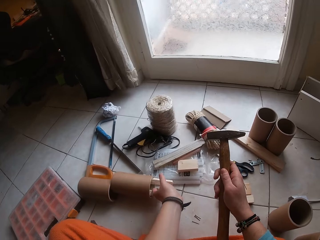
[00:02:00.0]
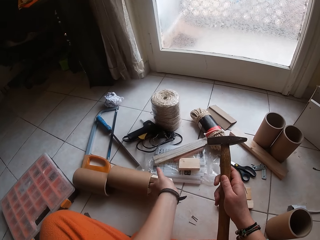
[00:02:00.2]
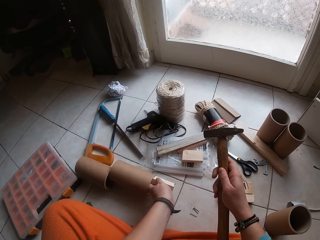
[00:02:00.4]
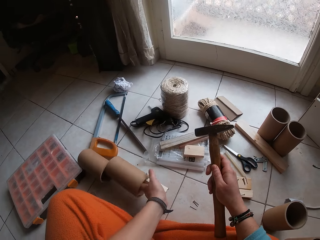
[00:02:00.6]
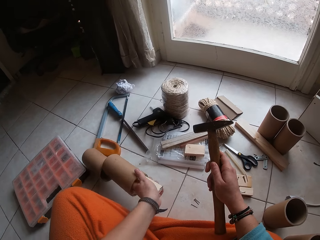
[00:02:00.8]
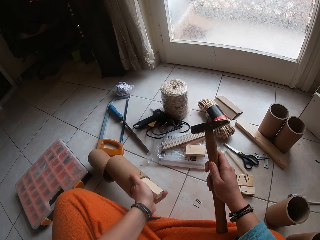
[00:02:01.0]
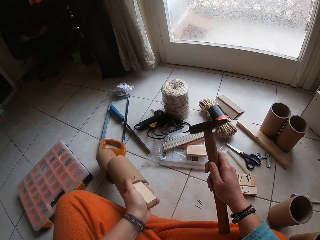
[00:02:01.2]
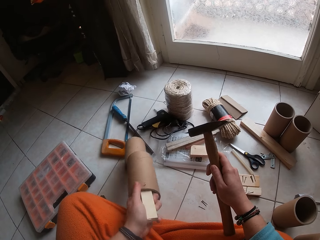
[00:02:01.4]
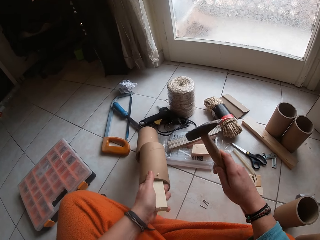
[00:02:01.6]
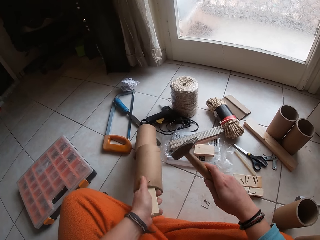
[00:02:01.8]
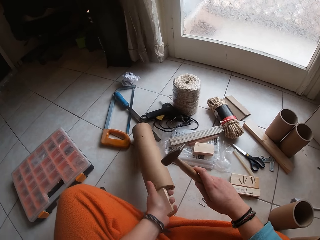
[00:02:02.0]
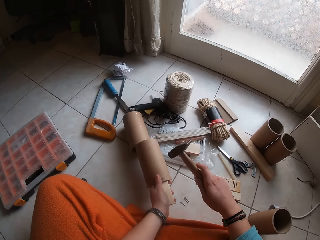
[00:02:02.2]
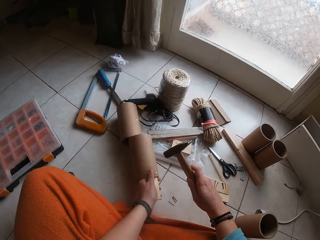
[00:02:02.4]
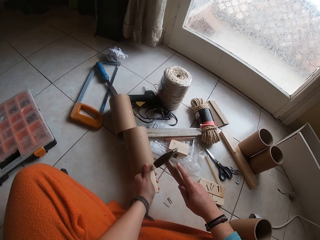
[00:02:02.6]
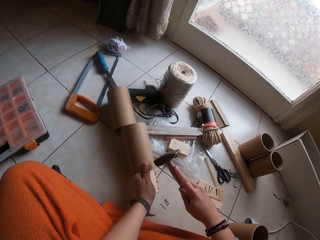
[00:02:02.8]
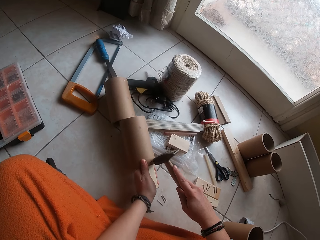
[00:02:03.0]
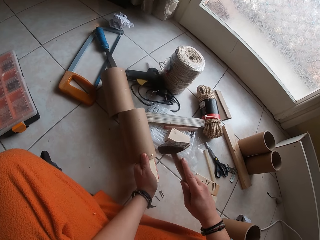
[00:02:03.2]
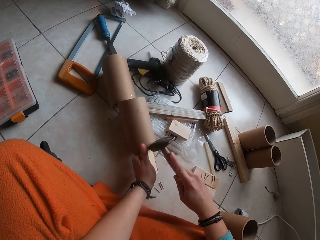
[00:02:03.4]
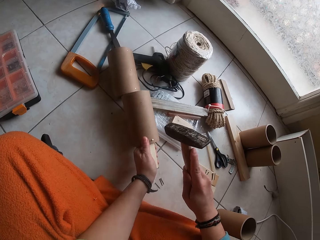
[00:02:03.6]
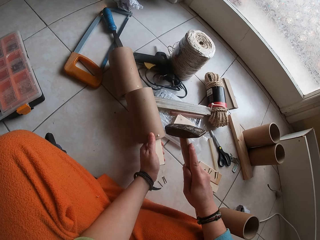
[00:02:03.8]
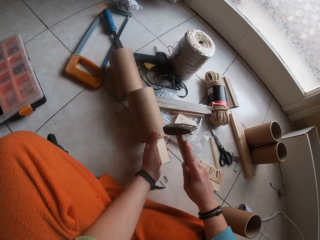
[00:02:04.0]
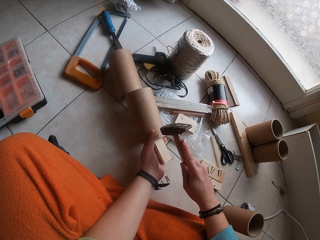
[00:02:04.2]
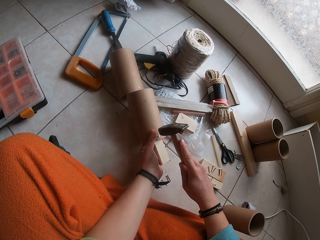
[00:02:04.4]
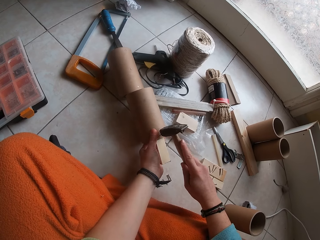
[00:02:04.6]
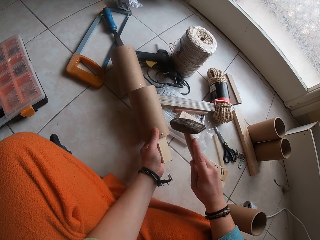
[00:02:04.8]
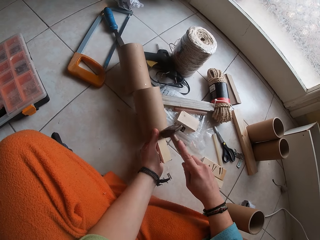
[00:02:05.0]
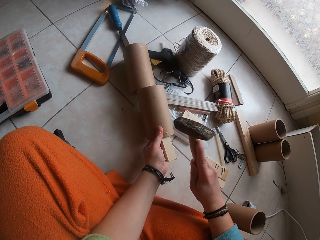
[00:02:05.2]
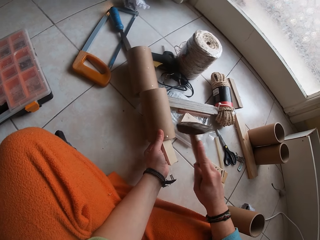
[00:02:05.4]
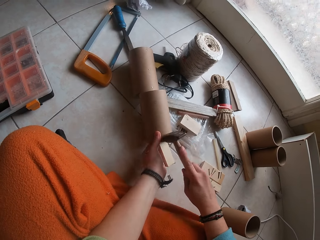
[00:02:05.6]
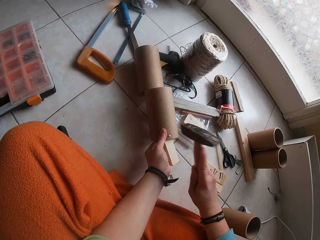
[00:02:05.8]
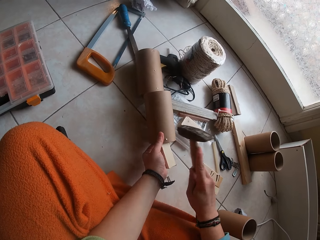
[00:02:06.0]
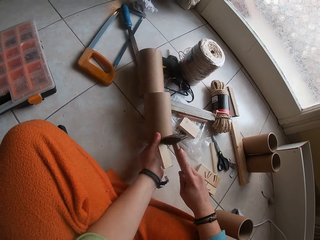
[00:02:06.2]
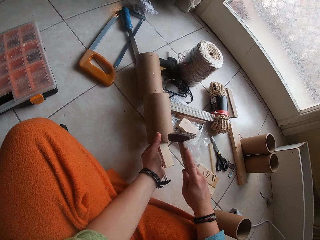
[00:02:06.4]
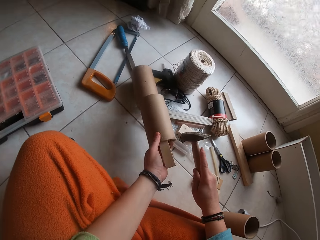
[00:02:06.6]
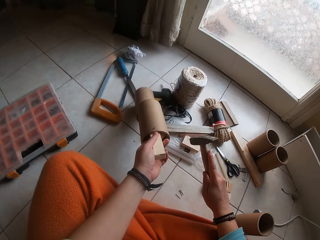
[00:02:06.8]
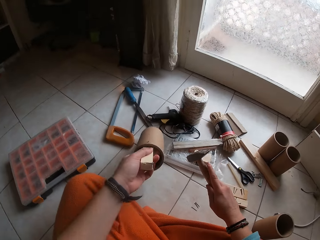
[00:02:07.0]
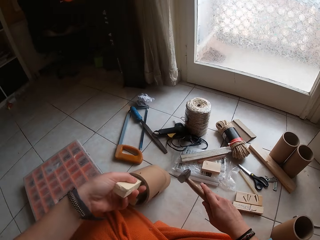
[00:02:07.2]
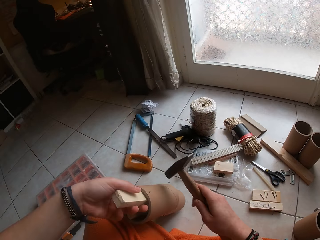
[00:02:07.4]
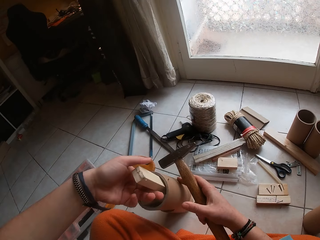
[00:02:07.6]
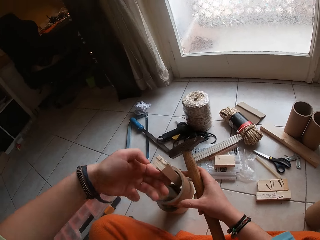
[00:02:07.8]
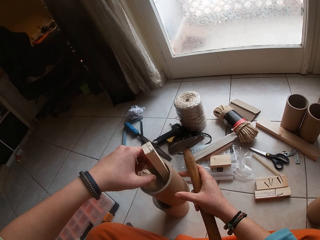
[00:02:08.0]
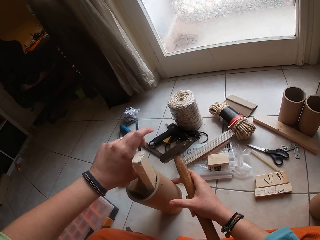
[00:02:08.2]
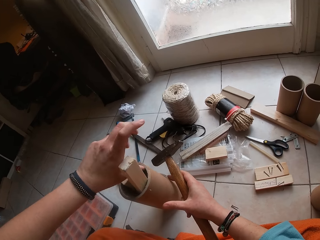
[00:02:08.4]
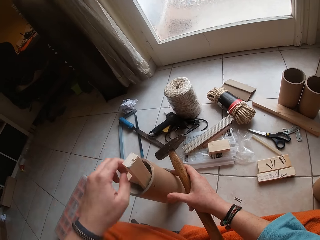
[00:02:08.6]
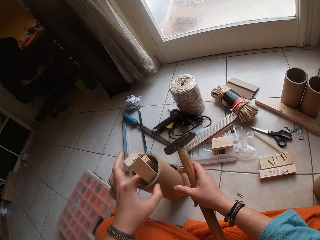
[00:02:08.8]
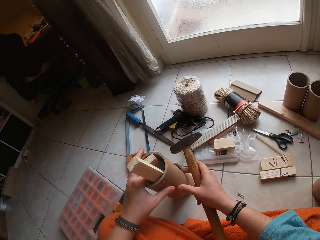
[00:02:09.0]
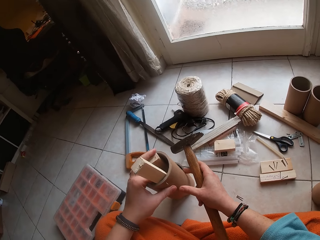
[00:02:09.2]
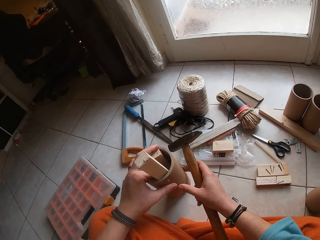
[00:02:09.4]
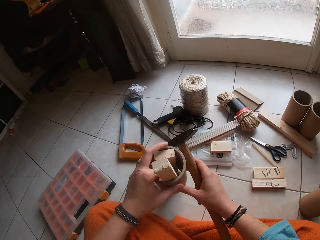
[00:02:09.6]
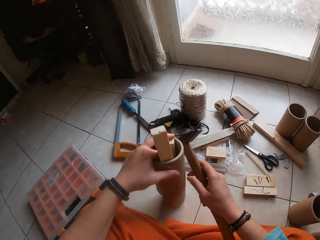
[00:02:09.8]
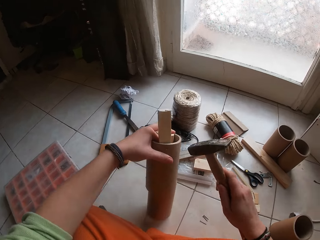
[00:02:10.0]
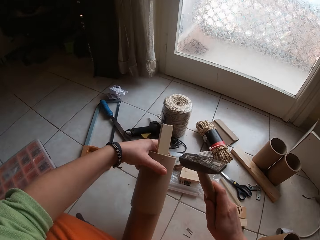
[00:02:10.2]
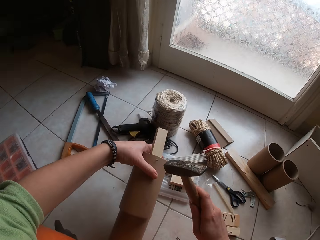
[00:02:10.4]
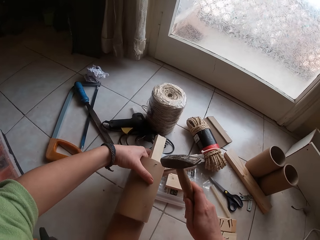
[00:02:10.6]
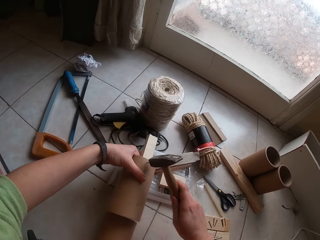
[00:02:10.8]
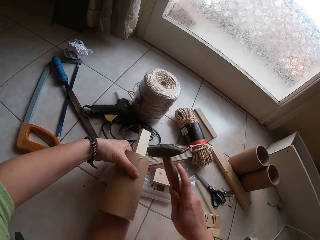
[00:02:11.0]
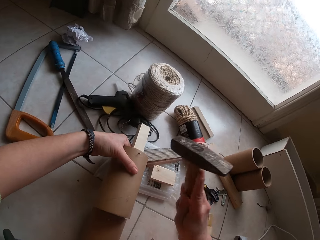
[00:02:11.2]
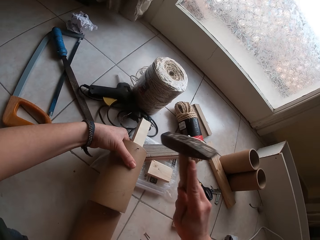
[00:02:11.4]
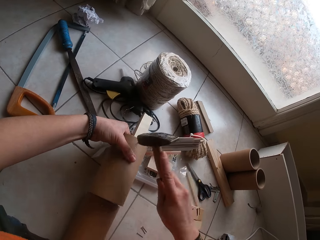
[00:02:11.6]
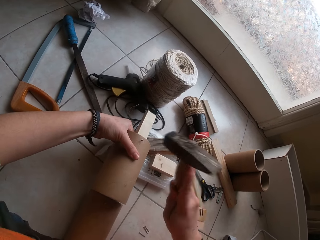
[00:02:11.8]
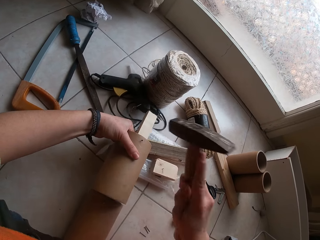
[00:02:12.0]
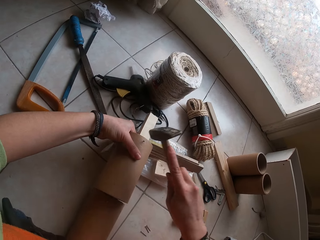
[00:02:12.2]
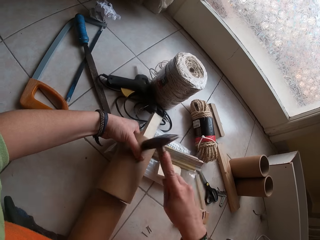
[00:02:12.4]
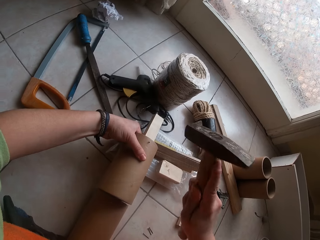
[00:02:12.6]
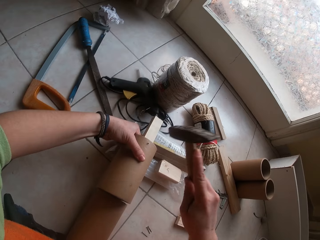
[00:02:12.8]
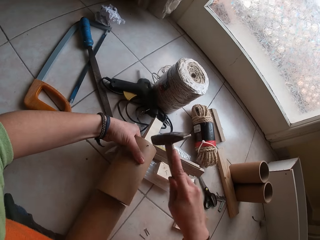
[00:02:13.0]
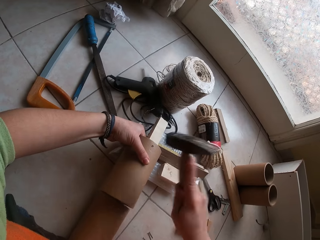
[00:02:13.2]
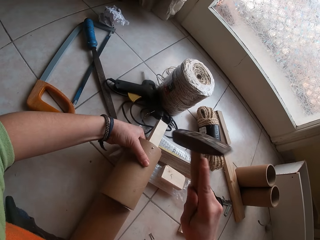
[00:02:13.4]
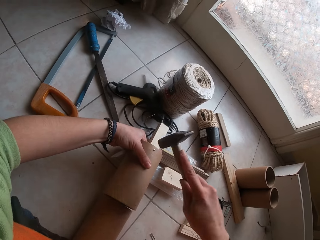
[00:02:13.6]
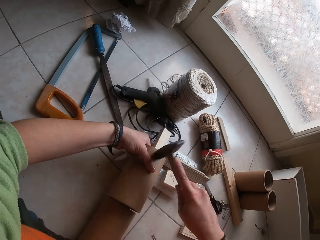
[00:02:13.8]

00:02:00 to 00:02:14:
The camera wearer picks something. They hold something. They fix the nail with the hammer. They hold something. They put something down. They fix the nail with the hammer.

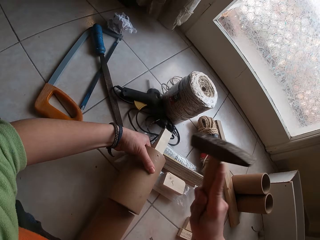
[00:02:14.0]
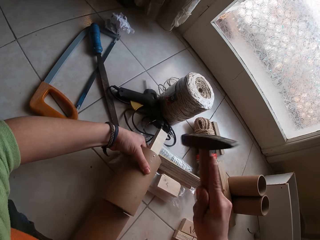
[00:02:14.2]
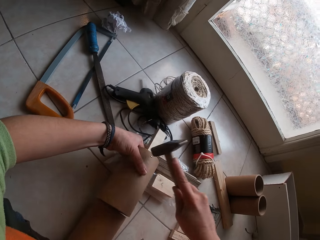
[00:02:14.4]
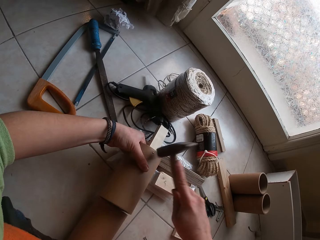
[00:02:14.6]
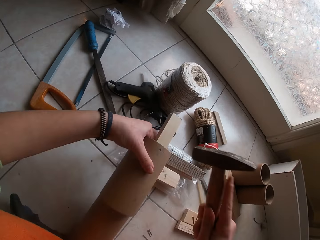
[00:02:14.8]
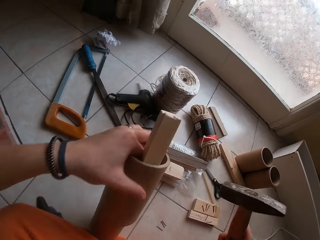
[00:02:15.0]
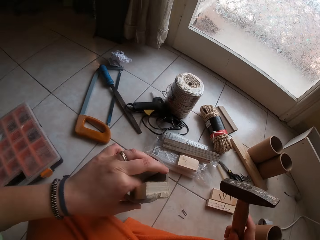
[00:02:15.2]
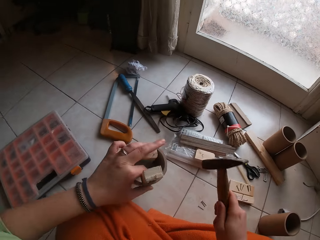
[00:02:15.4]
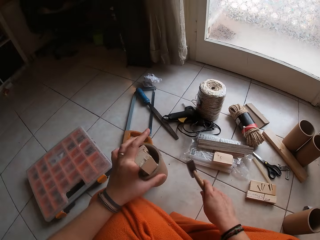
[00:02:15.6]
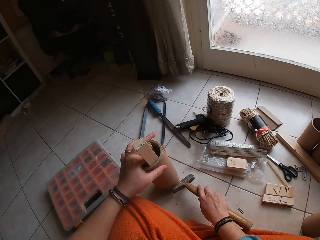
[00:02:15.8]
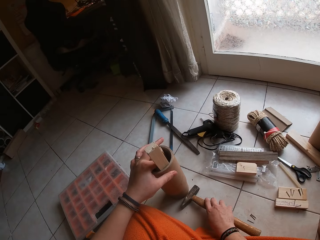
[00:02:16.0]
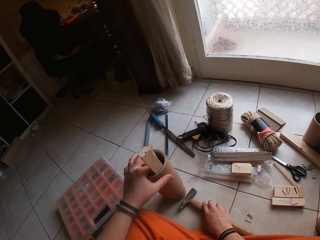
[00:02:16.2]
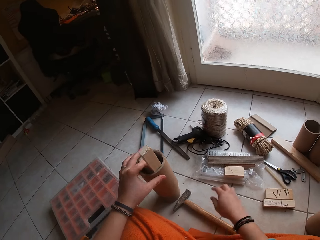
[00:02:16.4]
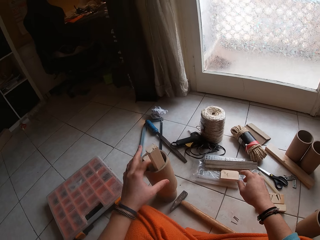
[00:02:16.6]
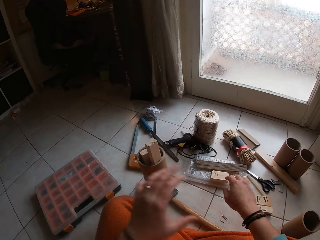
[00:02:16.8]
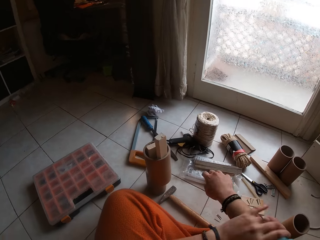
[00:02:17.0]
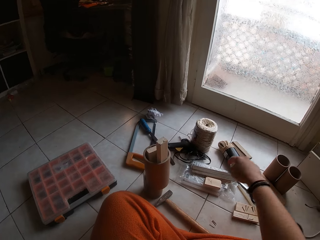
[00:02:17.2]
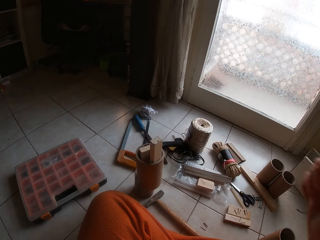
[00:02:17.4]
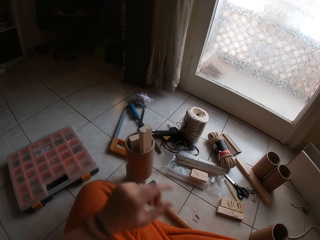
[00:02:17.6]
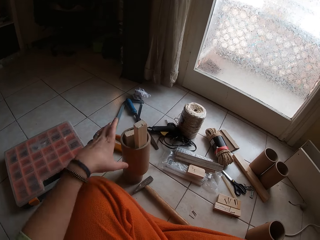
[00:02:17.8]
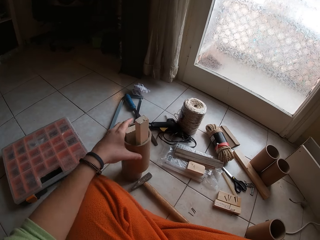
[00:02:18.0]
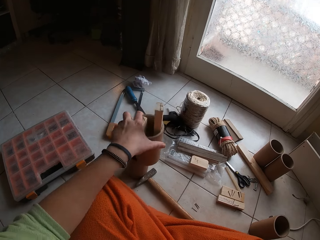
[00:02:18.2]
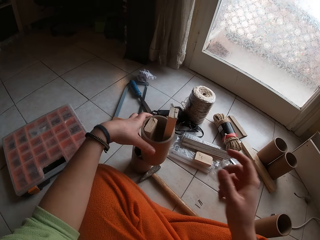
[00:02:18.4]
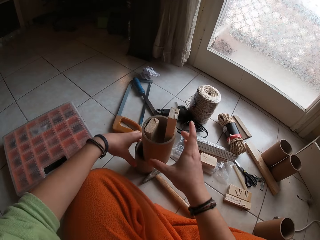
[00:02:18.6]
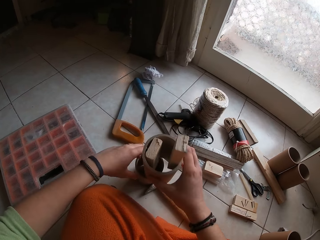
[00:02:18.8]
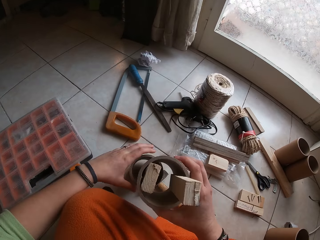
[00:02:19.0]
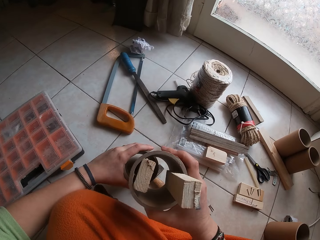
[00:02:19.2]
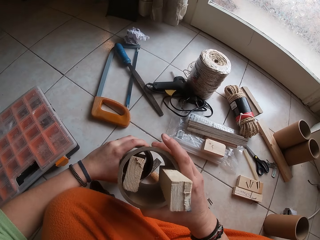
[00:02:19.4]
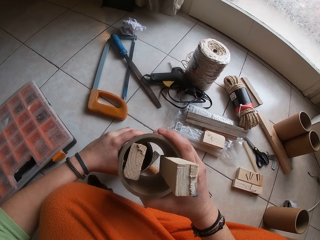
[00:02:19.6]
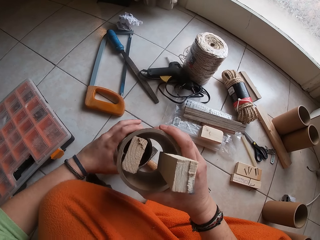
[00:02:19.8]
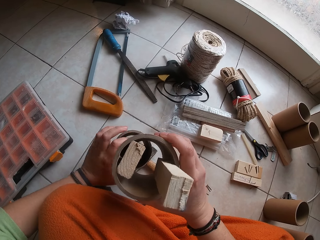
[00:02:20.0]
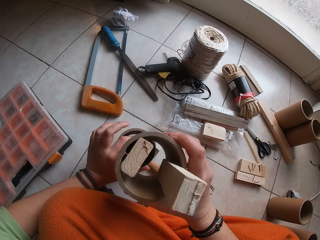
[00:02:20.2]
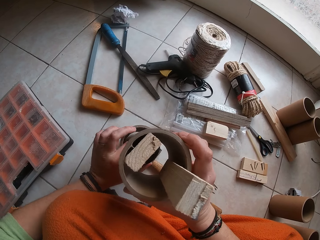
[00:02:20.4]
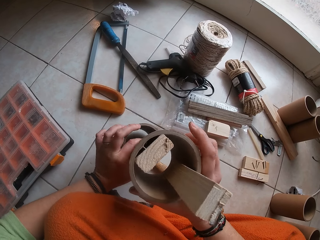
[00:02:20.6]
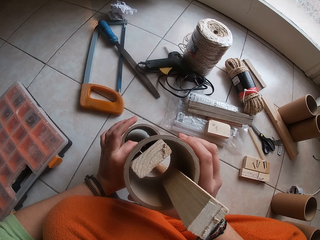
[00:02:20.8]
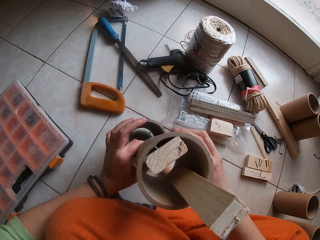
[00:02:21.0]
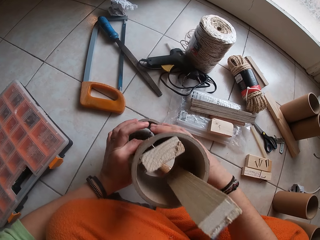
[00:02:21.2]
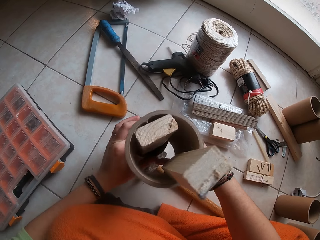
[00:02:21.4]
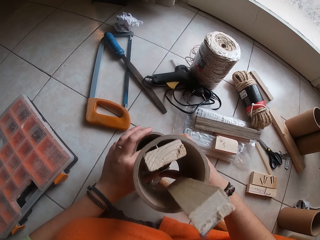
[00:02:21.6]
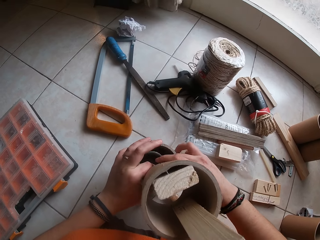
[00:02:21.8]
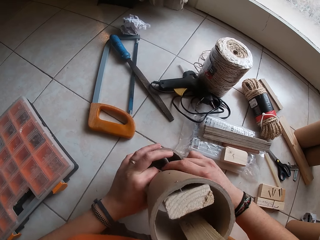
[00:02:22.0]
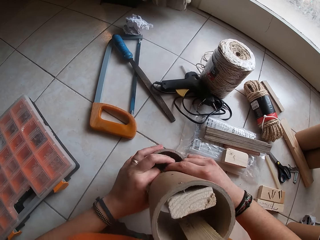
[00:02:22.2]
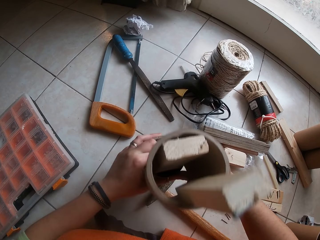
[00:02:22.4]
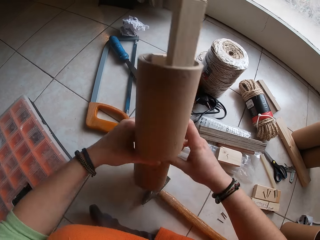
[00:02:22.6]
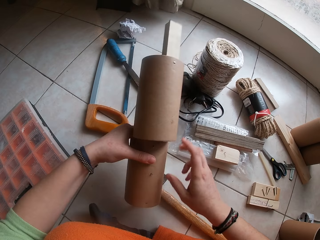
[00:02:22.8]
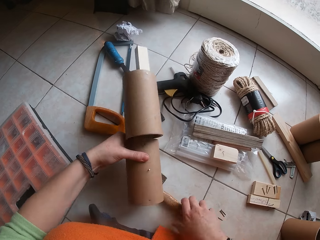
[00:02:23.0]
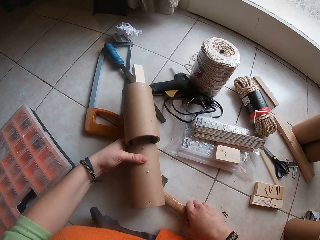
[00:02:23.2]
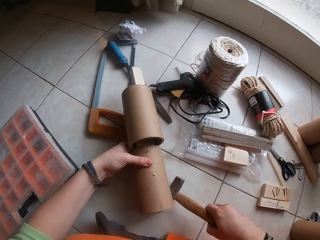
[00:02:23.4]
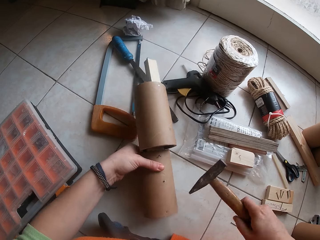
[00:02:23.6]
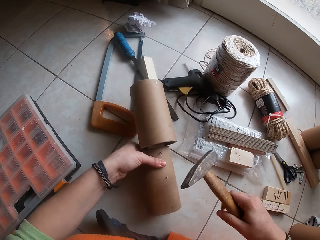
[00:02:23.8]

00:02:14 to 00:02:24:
The camera wearer holds something. He drops the hammer on the floor with his right hand. He pulls the shirt. He turns the cylinder couplet on the floor with his left hand. He holds something with the hands. He turns the cylinder couplet on the floor with his hands. He pushes the cylinder couplet on the floor with his left hand. He picks up the hammer from the floor with his right hand. He puts something down.
